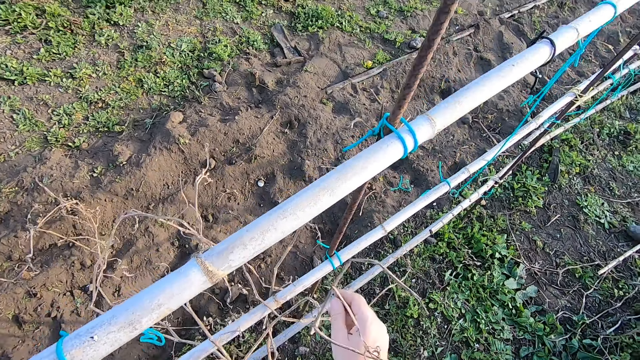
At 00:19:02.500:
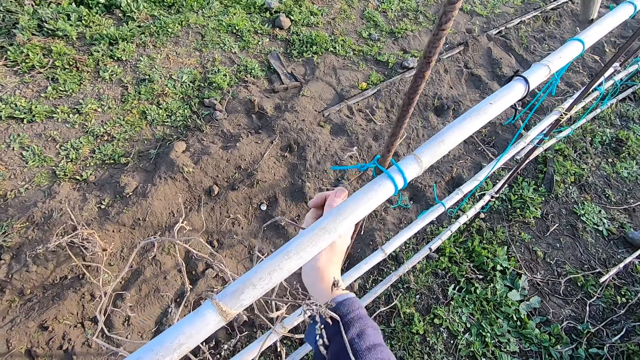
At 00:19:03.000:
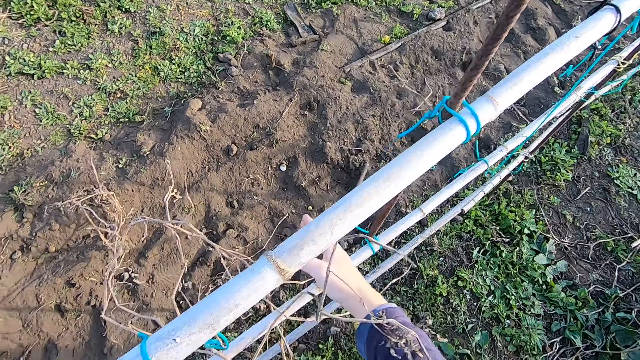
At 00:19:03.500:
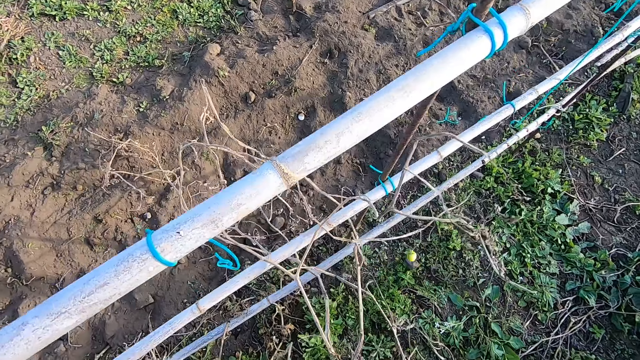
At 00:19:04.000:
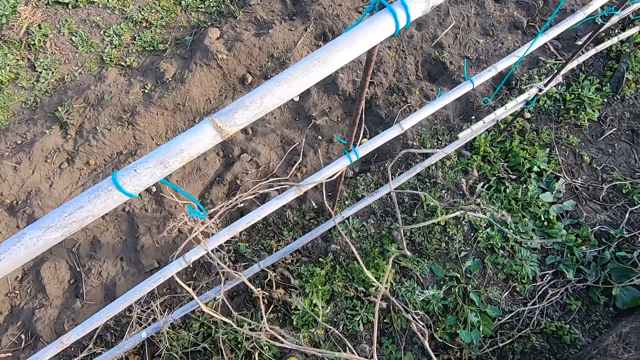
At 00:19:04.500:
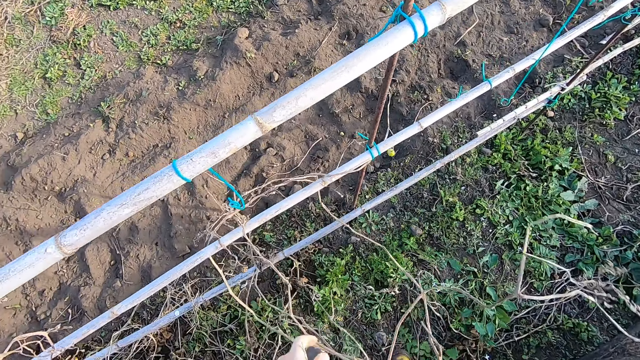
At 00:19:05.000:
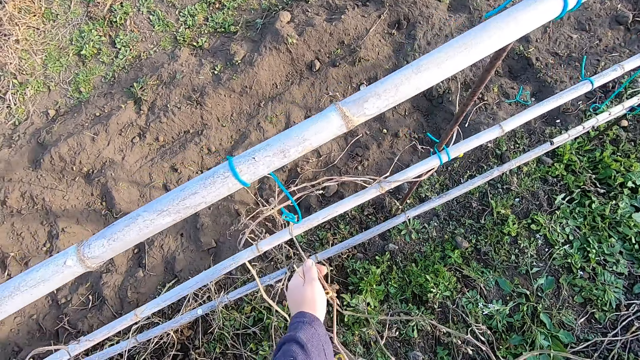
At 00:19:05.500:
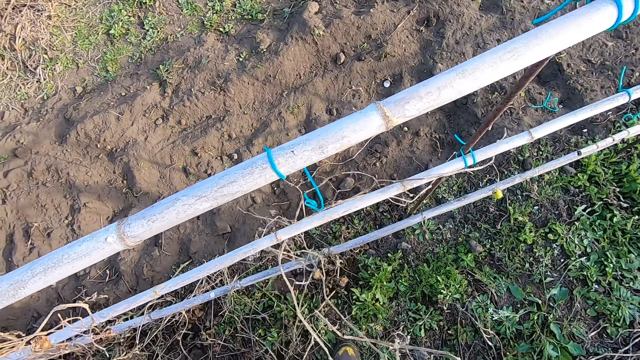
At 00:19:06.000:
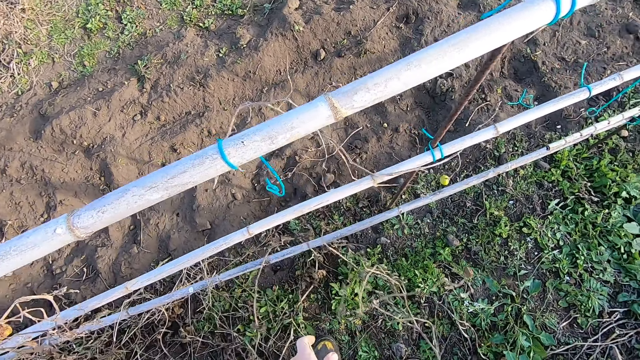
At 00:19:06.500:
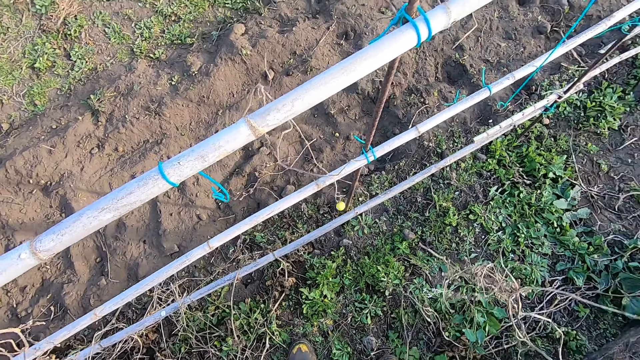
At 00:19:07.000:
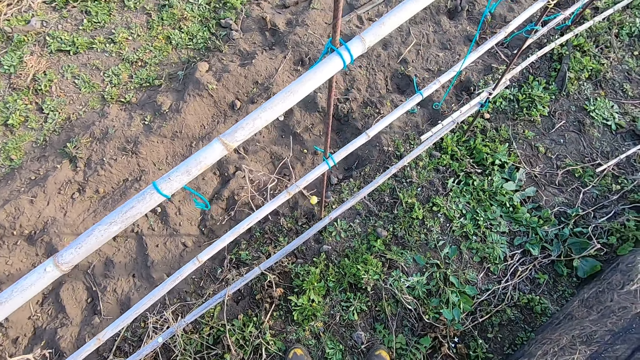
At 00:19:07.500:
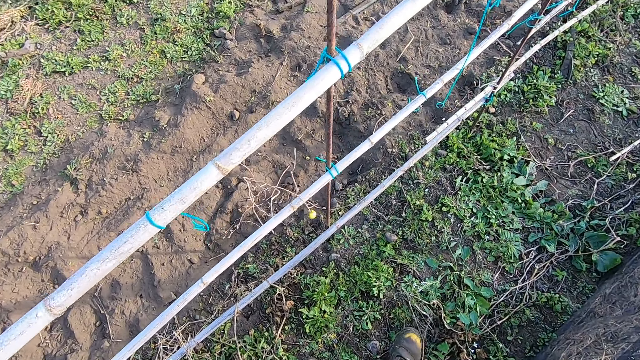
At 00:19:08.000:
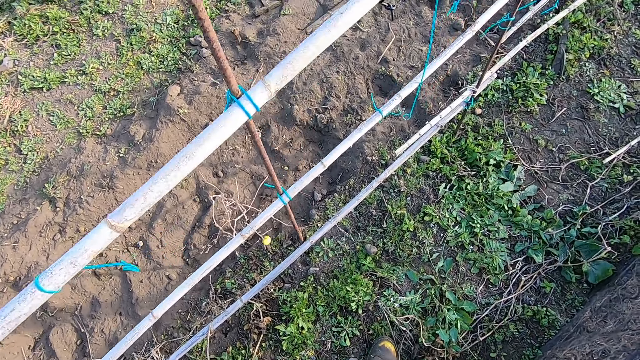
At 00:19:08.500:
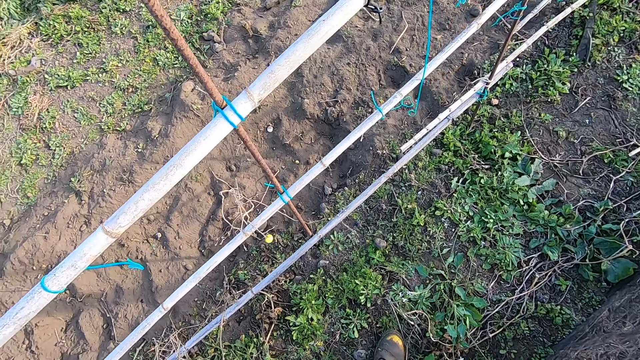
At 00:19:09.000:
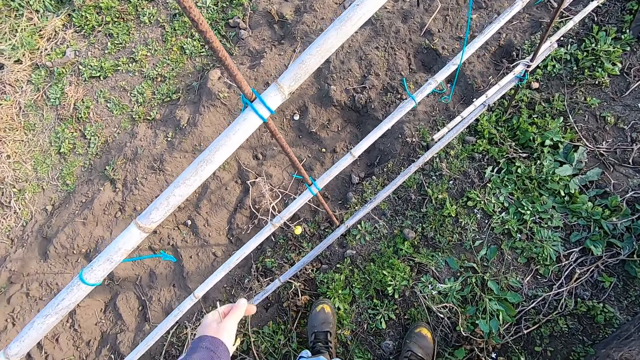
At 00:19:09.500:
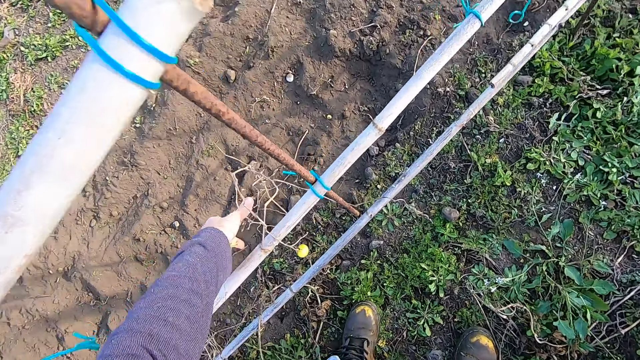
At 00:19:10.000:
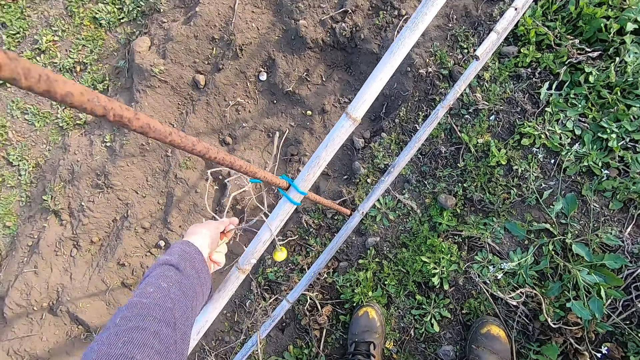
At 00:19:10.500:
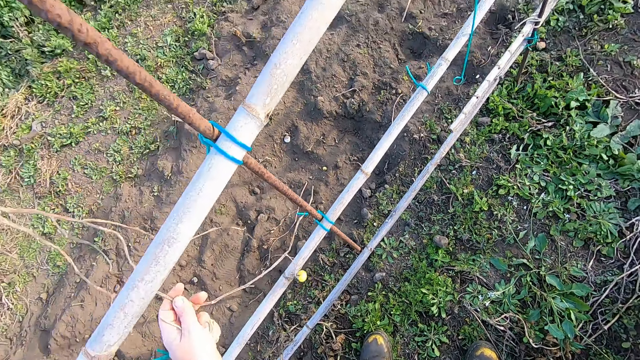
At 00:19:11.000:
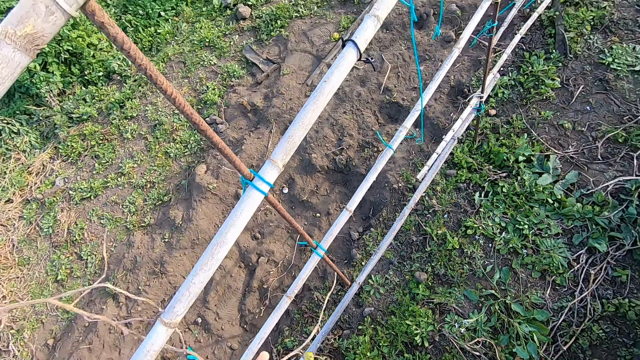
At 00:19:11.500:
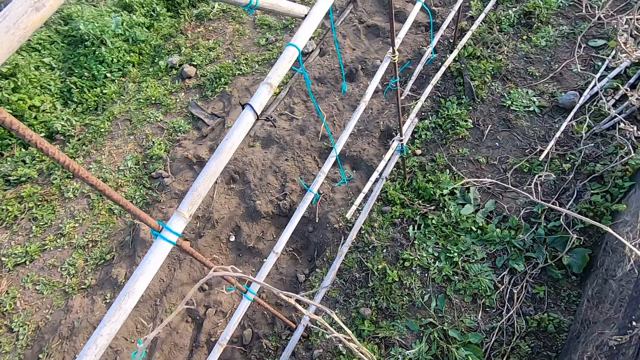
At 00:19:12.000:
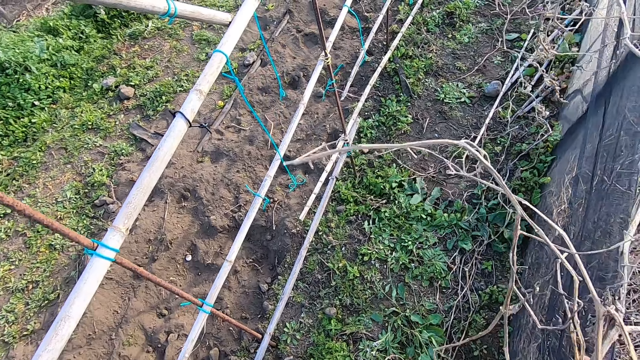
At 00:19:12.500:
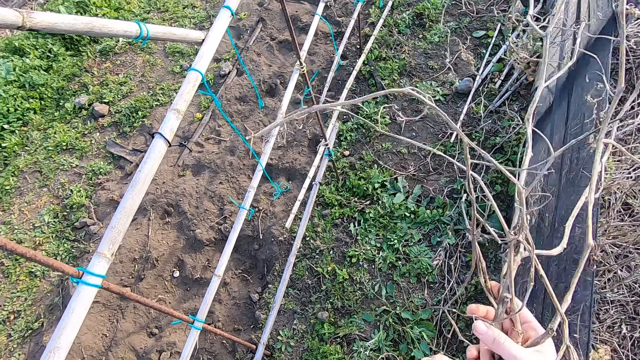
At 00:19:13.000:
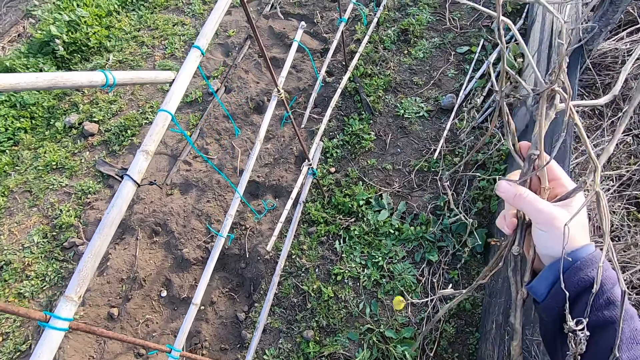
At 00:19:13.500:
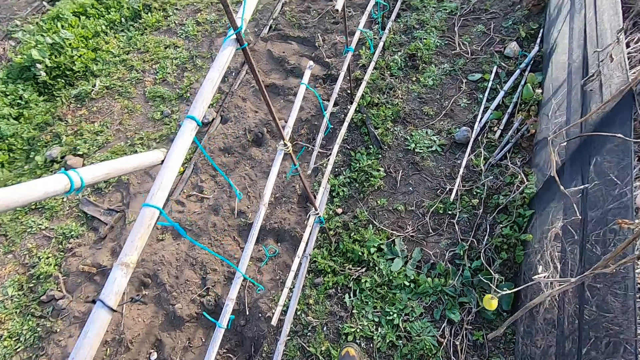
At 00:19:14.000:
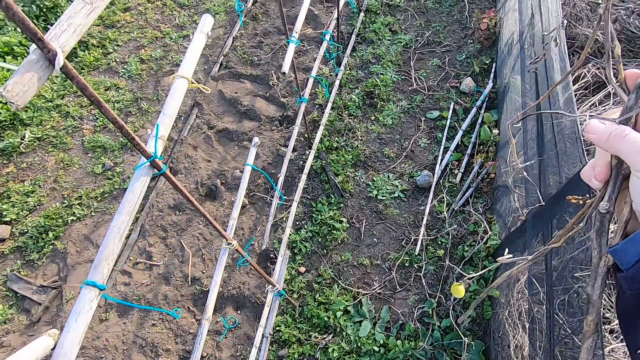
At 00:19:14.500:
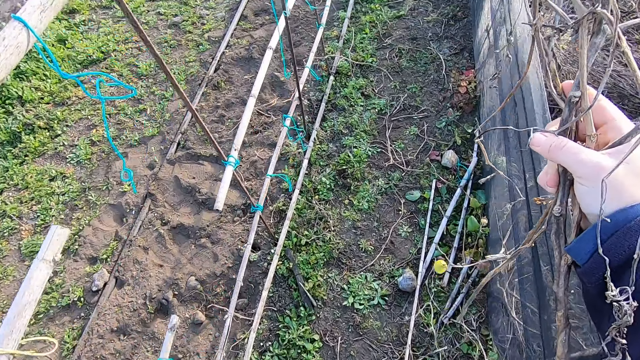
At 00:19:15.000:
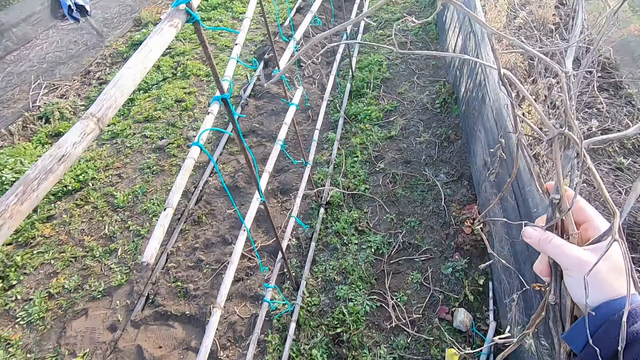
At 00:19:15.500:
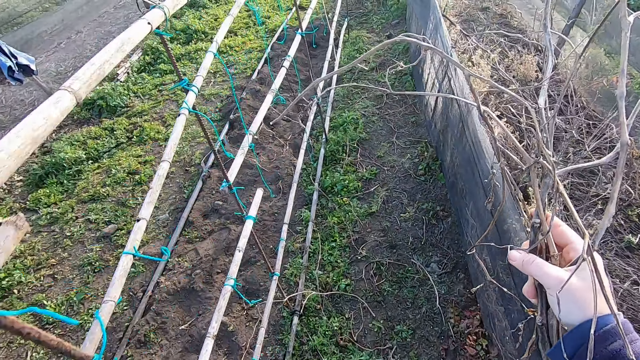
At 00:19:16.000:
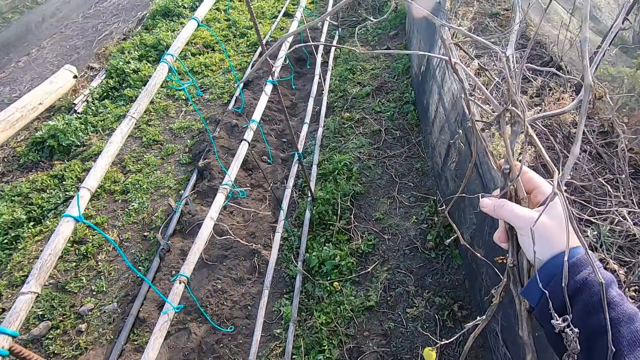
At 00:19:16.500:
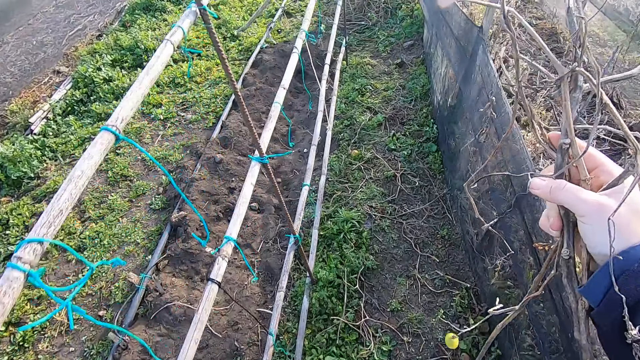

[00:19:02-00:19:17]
The camera wearer pulls the plant. They hold the plant. They pull the plant. They hold the plant. They pick the shrub with the left hand. They pull the plant. They pass the shrub from the left to the right hand. They hold the plant. They walk forward to a big pile of shrub.

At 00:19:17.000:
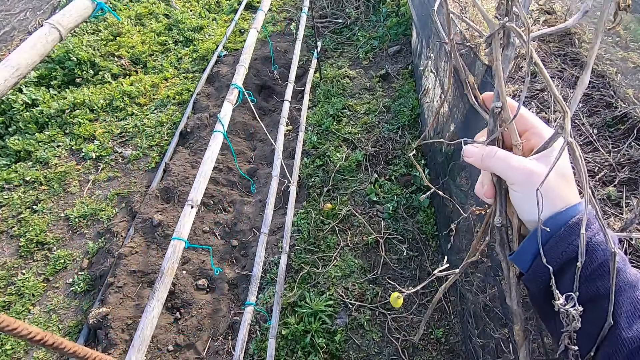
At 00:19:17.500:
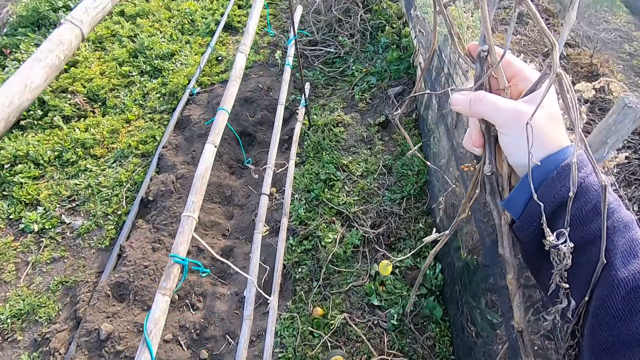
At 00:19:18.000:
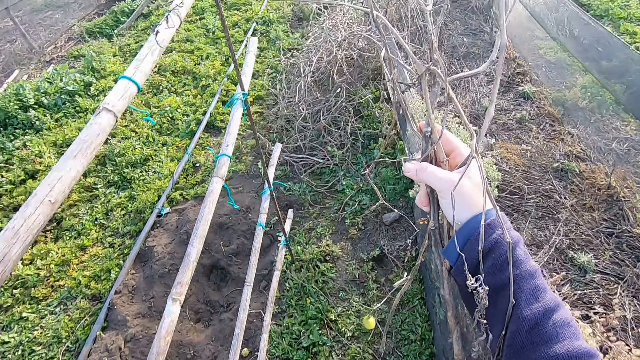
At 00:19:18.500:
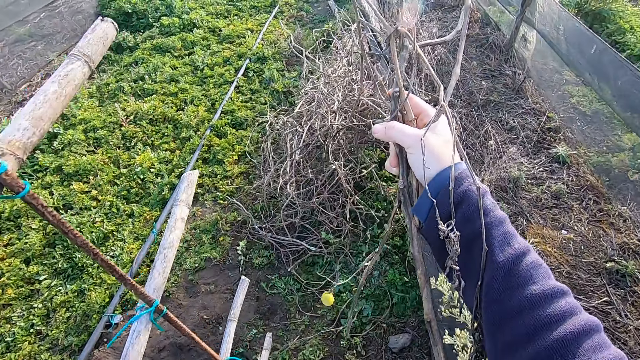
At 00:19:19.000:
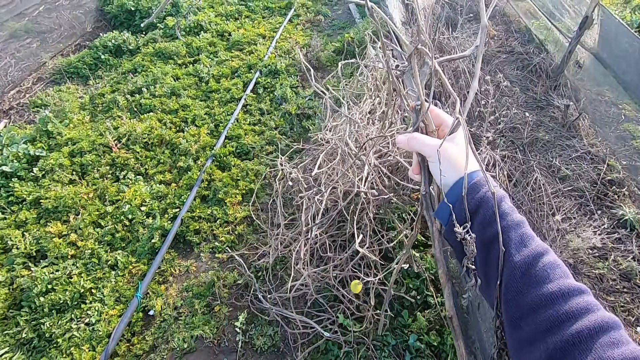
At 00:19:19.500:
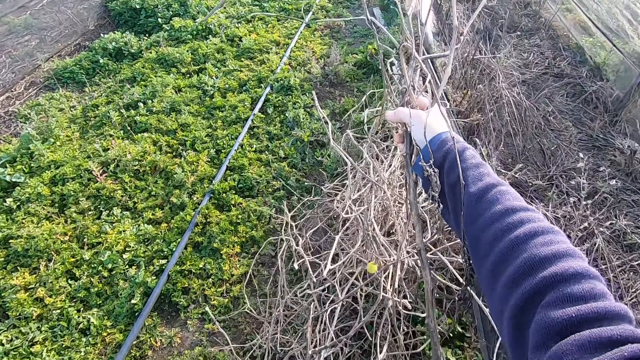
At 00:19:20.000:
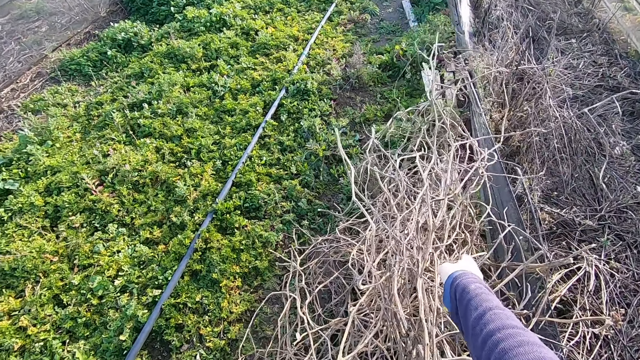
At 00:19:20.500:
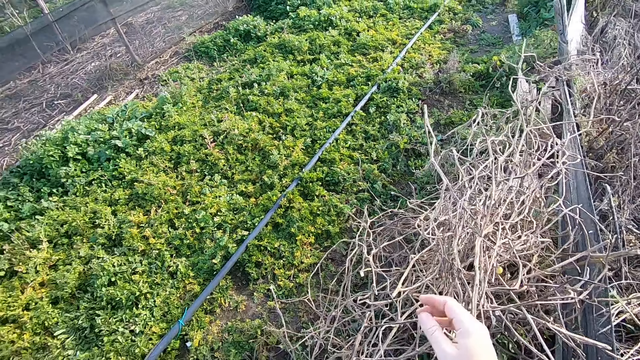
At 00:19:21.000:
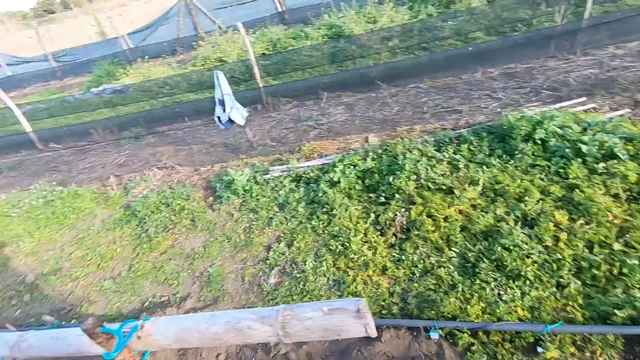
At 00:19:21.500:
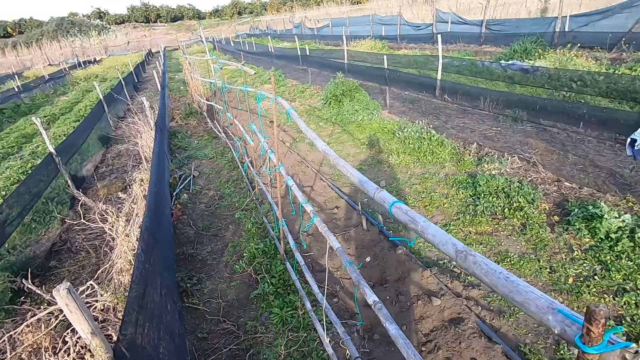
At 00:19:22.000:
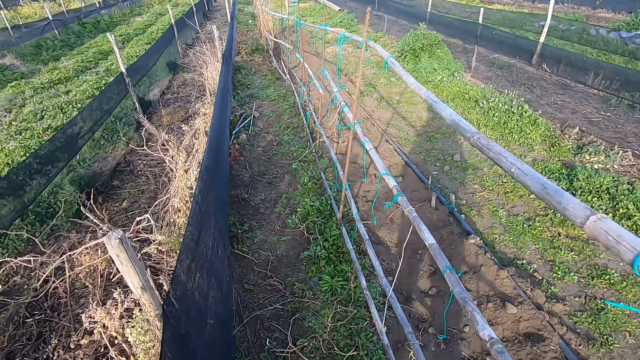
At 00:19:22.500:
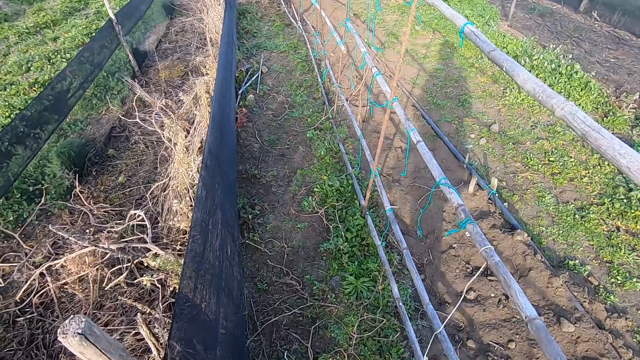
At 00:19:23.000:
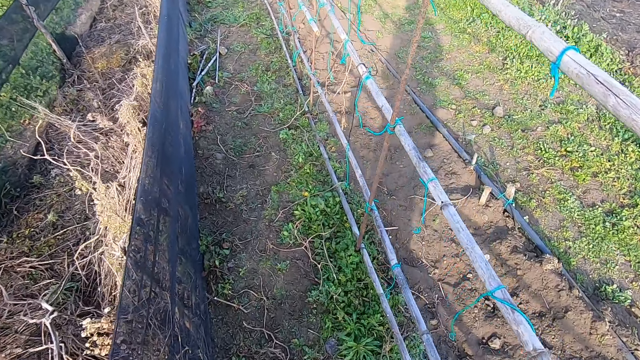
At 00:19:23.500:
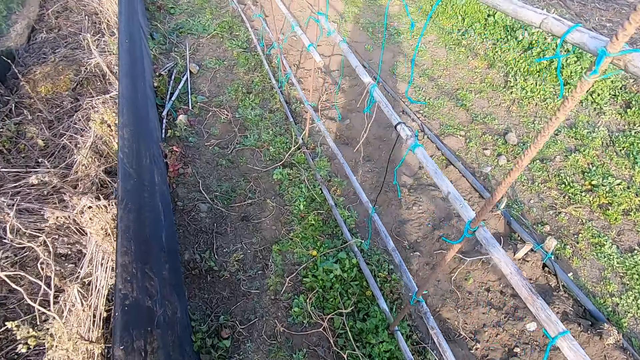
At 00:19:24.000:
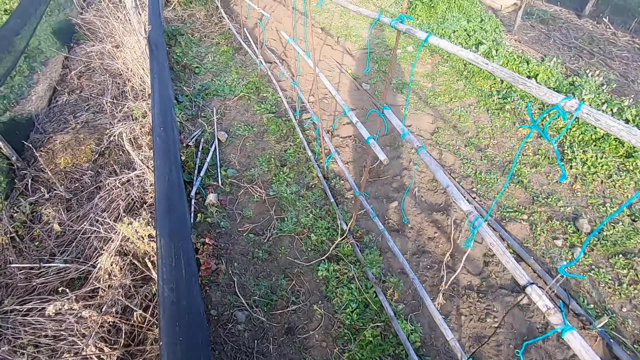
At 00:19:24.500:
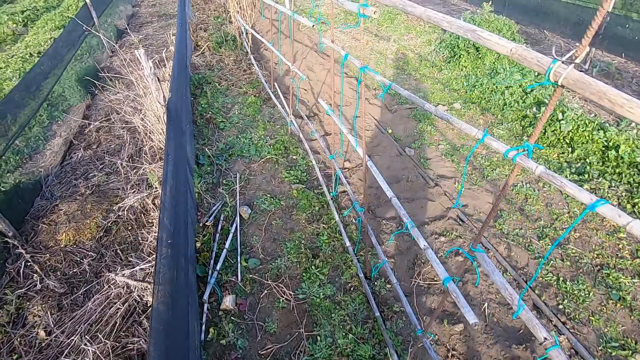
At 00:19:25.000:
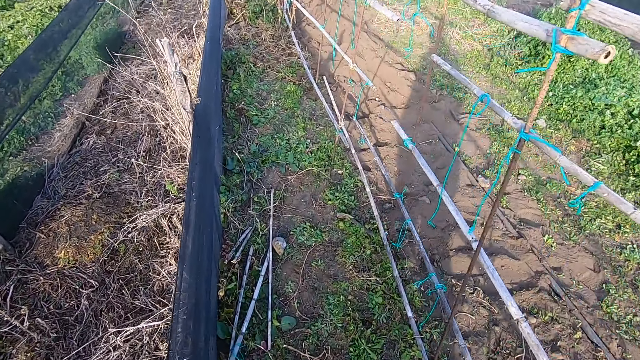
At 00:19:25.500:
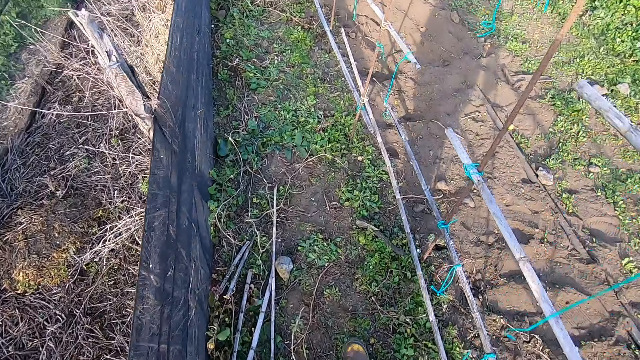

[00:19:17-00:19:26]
The camera wearer drops the shrubs in the right hand onto the big pile of shrubs. They walk back. They look around.
